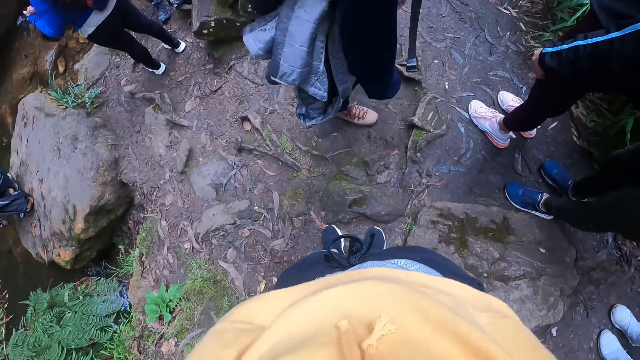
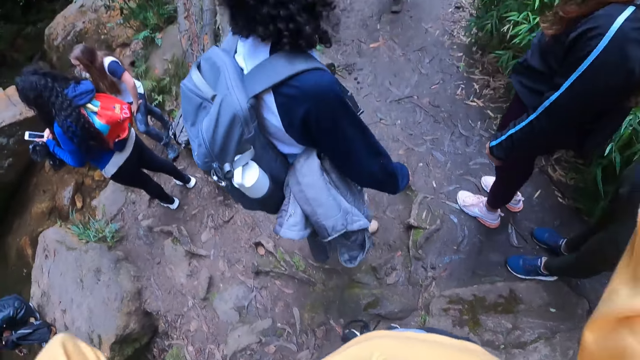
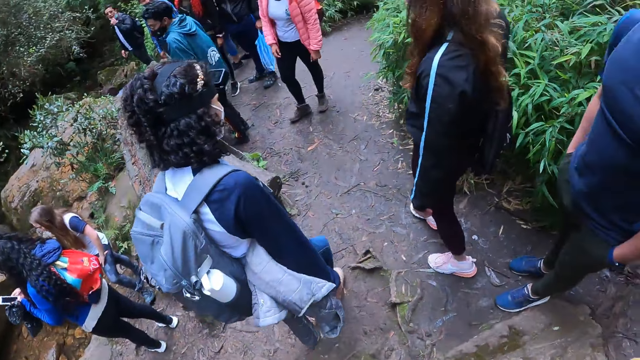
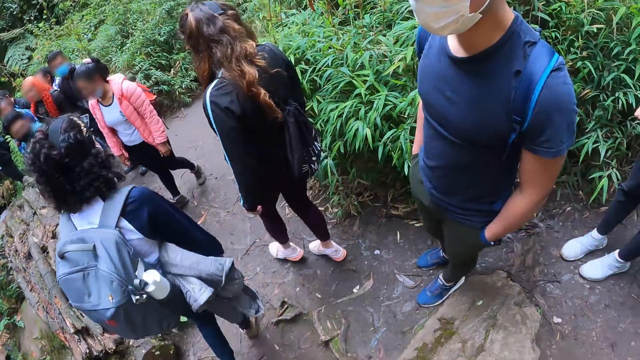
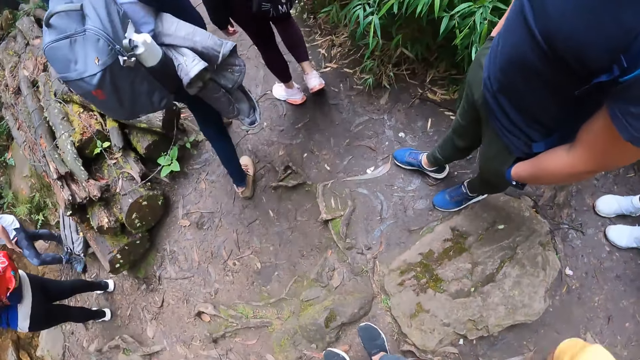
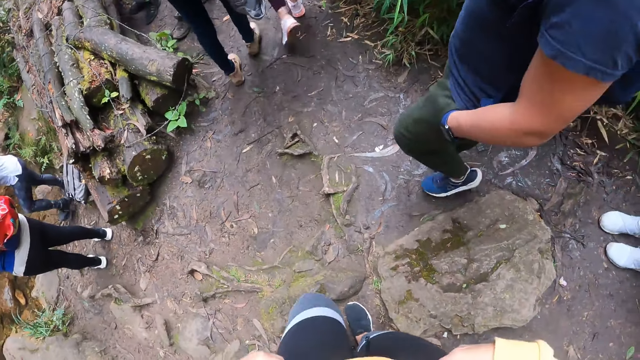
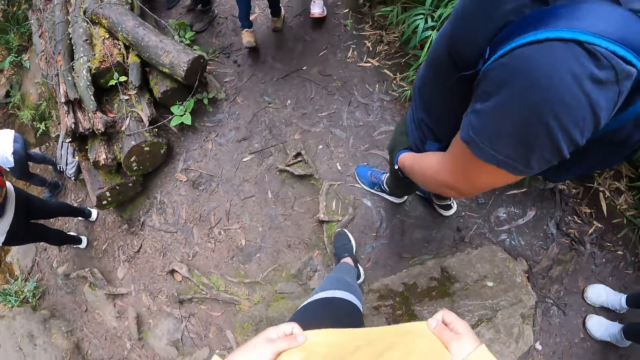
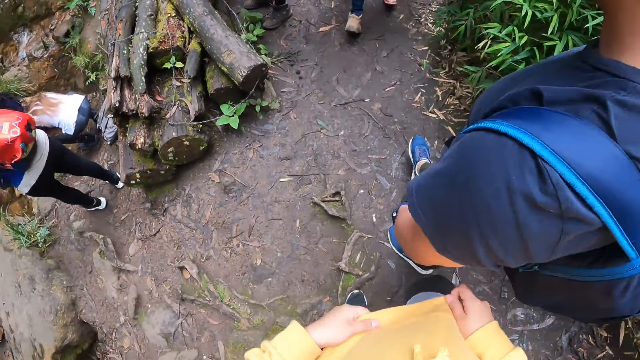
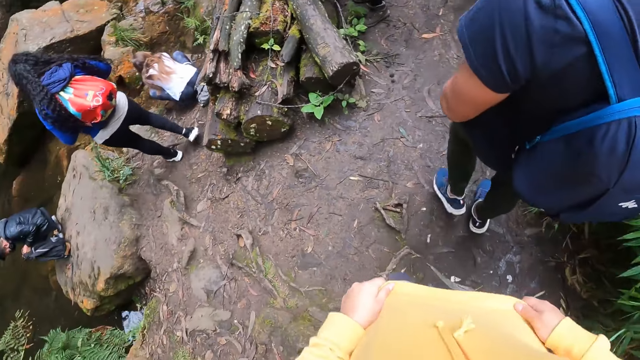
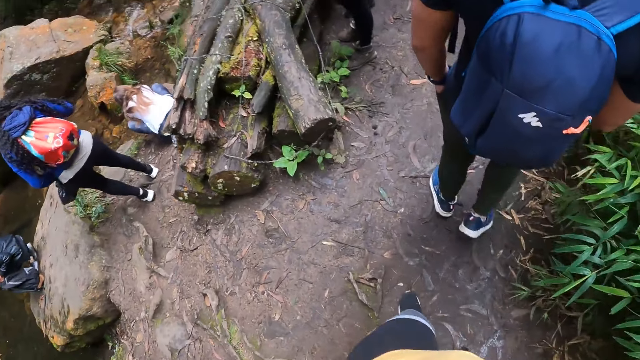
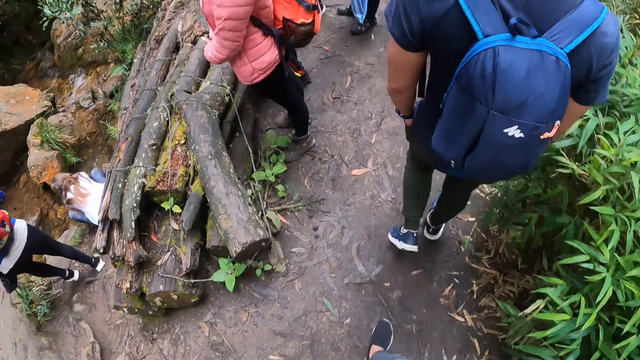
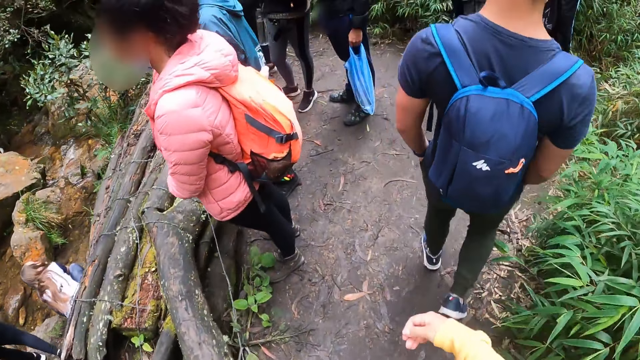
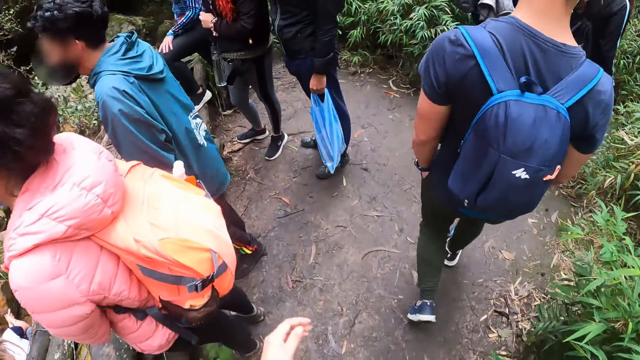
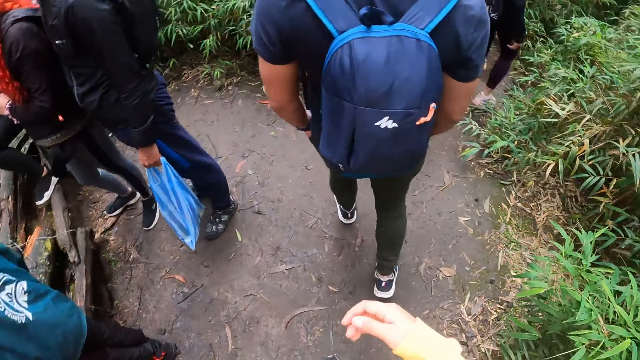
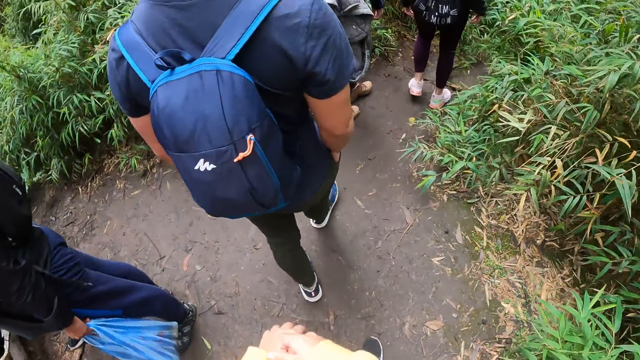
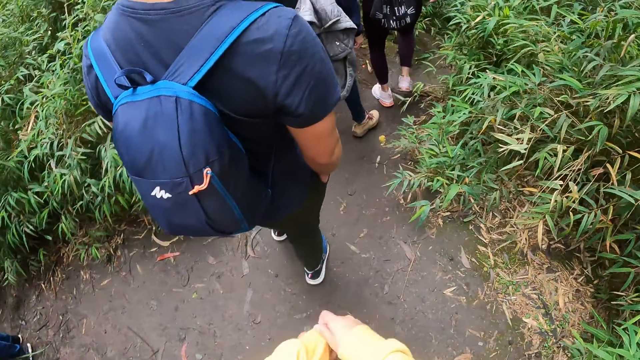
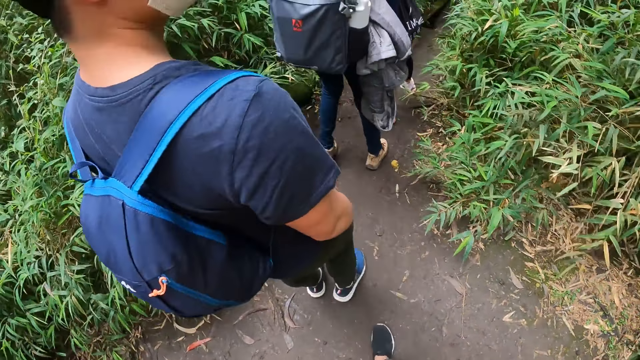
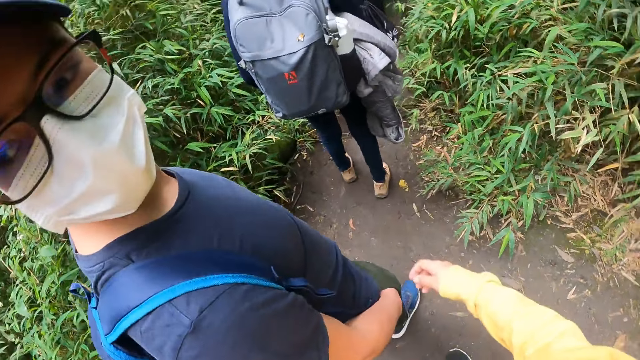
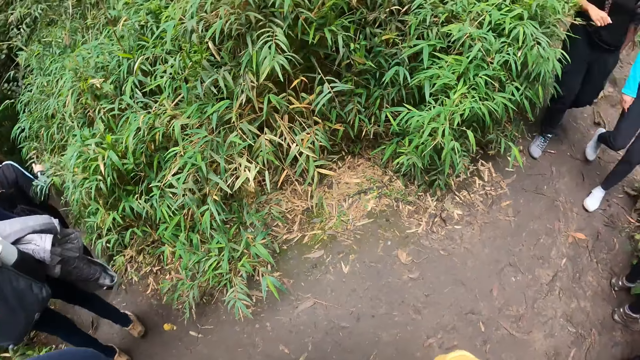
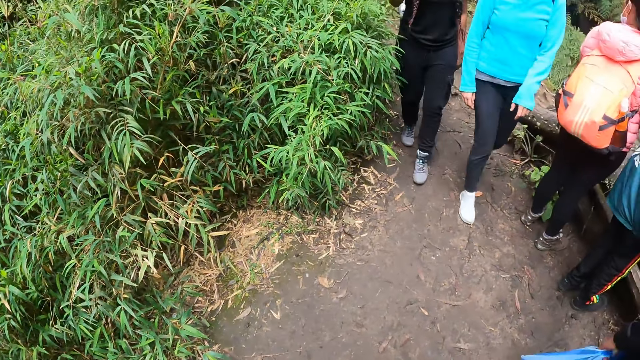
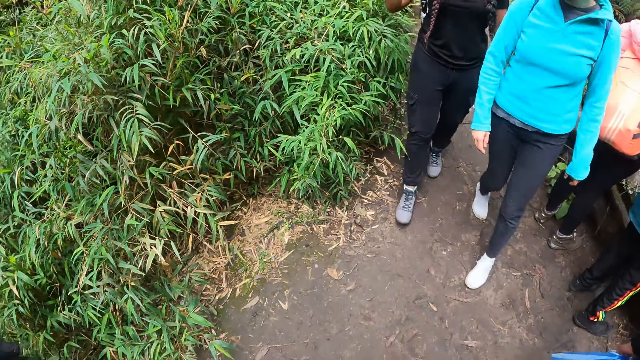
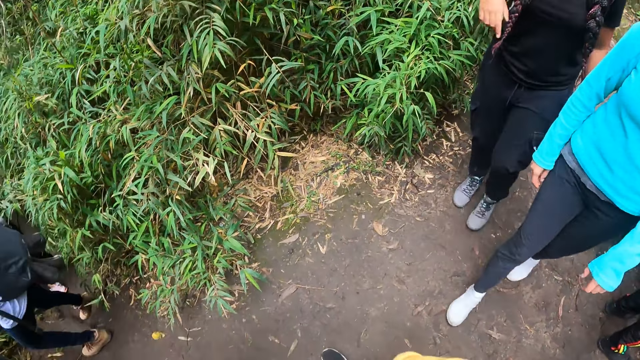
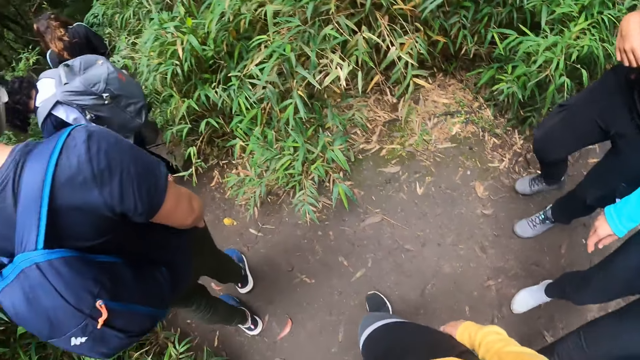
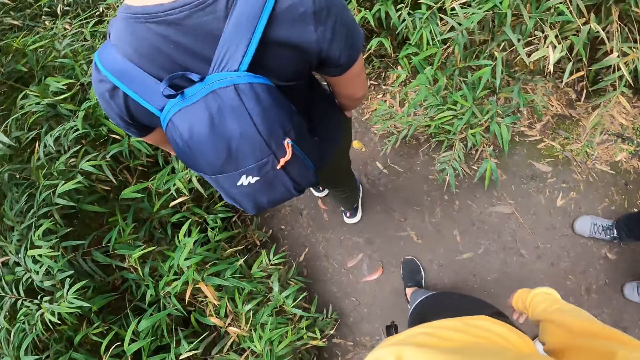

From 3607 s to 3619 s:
A man places both hands in his pockets. The camera wearer straightens her clothes with both hands. She walks on the woodland and holds her shirt with both hands. Another man walks down a path. The camera wearer removes her hands from her shirt. She walks, holds her hands together, separates her hands and walks in the woodland.

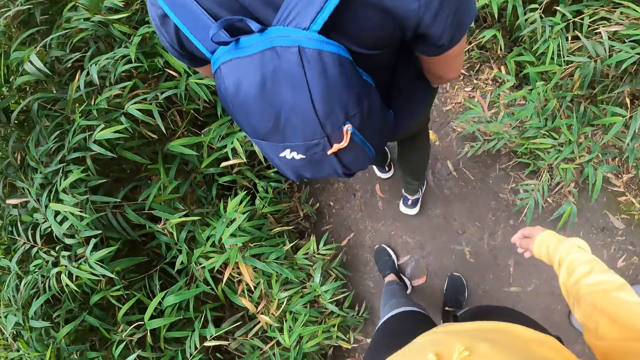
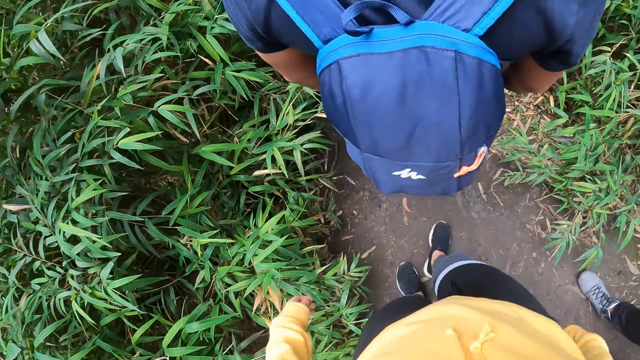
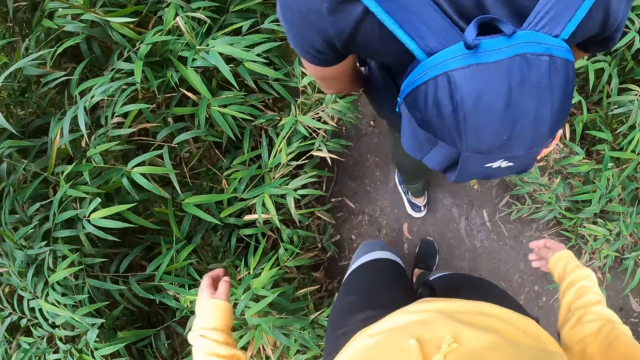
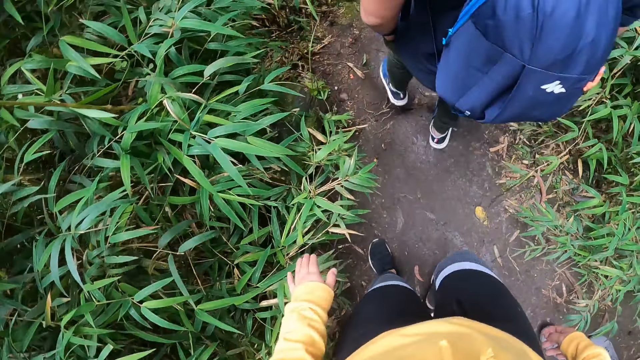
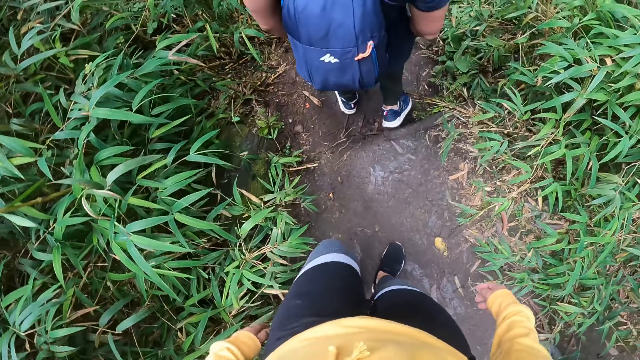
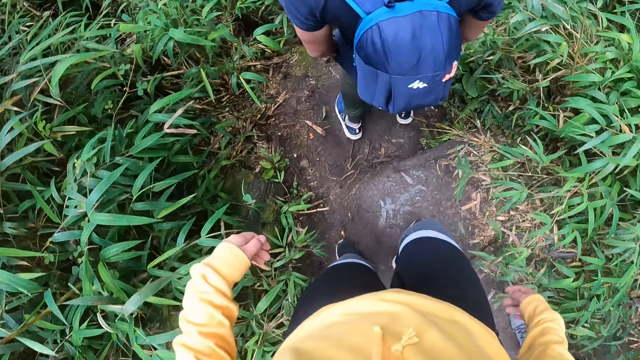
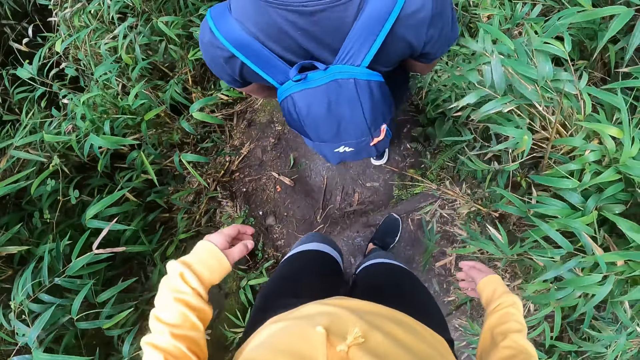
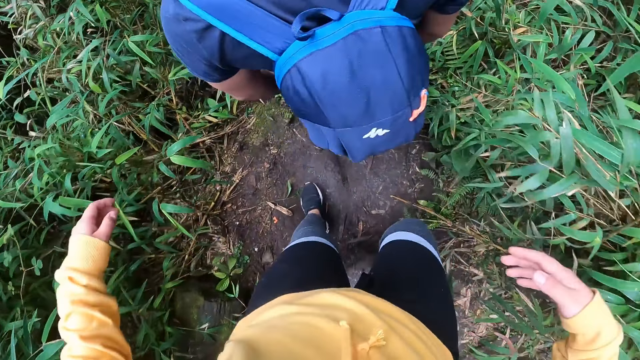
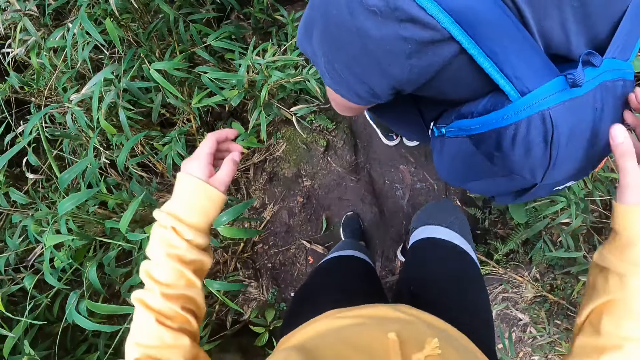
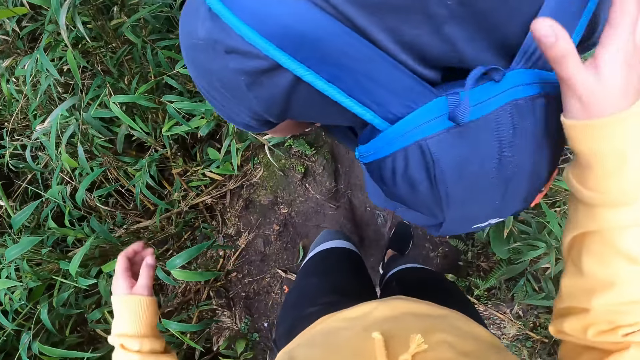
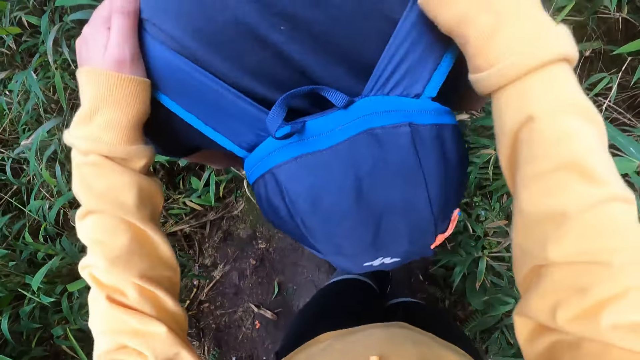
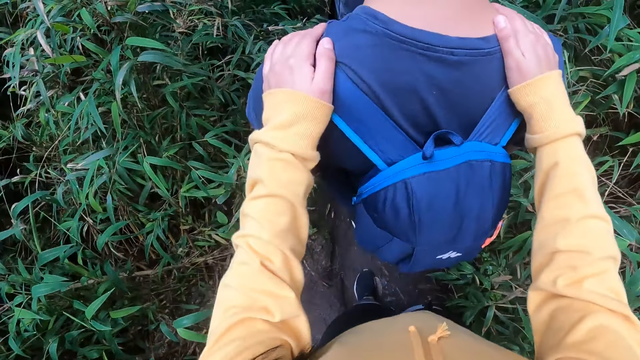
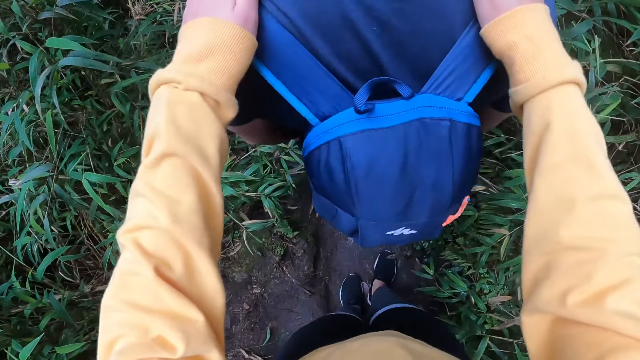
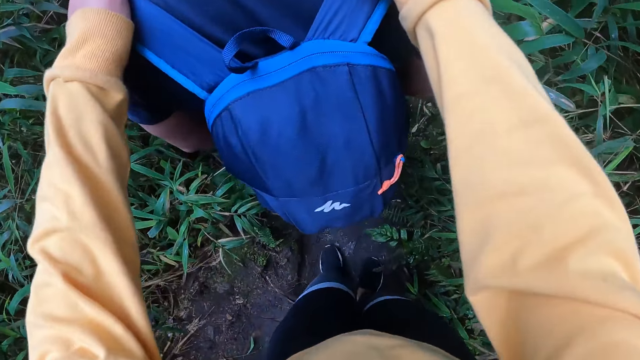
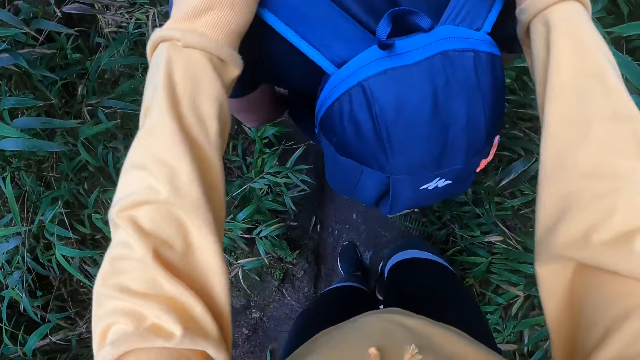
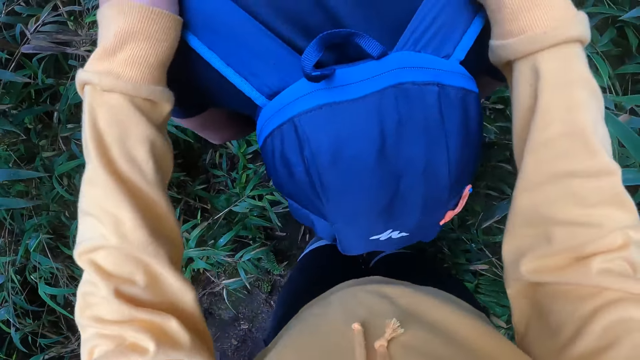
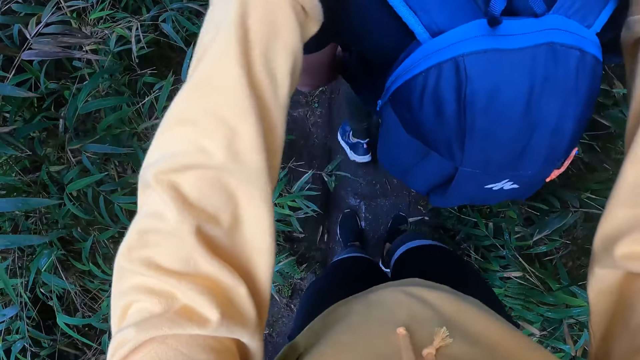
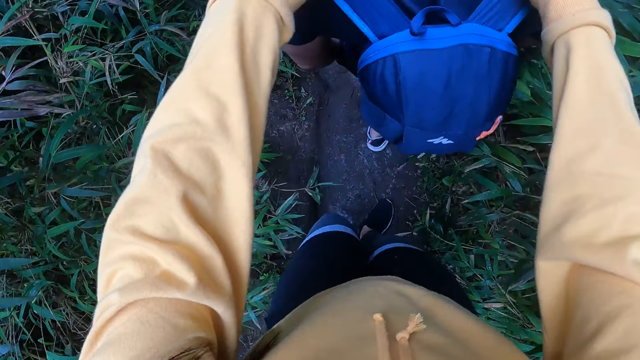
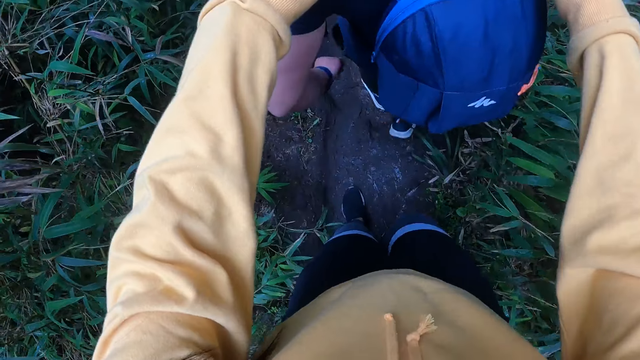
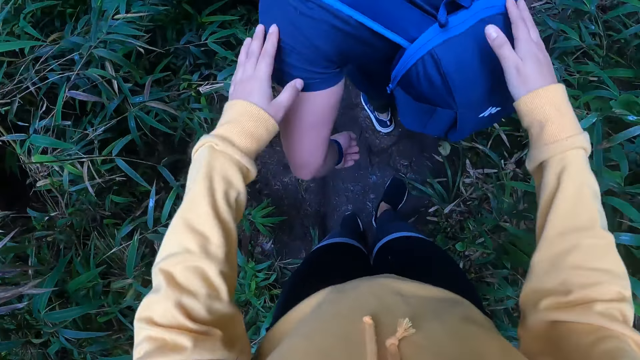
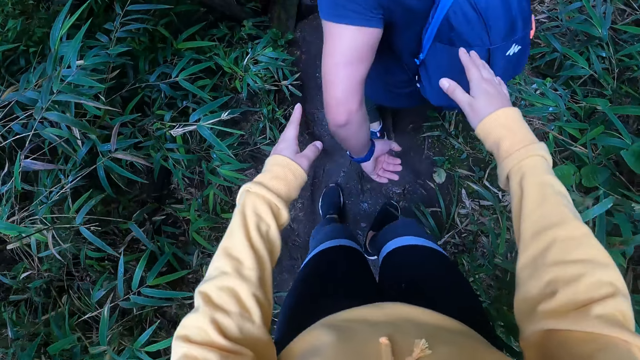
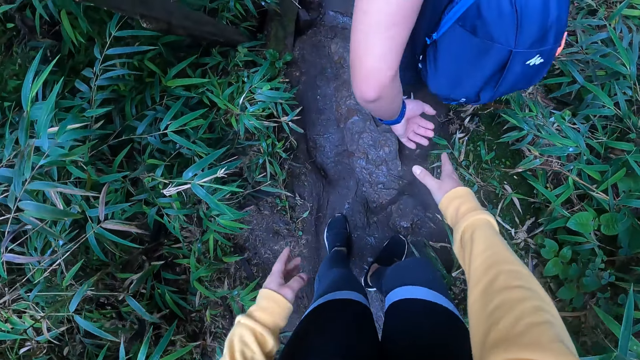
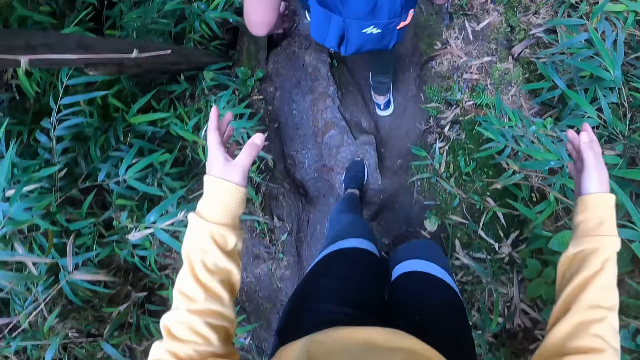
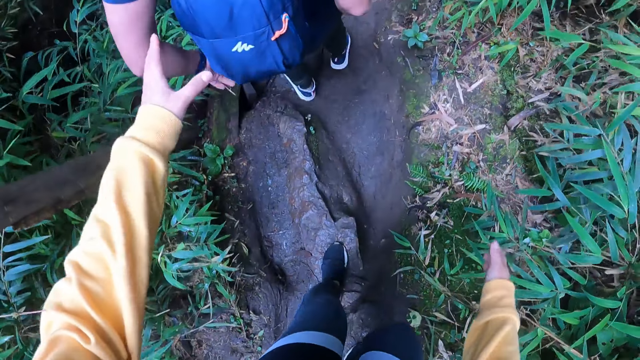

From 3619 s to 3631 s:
The camera wearer flaps her left hand along the shrubs. She walks in the woodland and touches the bag behind a man. She places both hands on the shoulders of the man. The man pulls his left hand out of his left pocket. The camera wearer removes her hands off the shoulders of the man.
